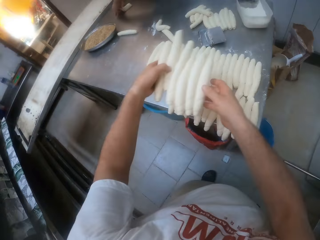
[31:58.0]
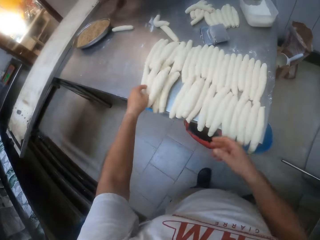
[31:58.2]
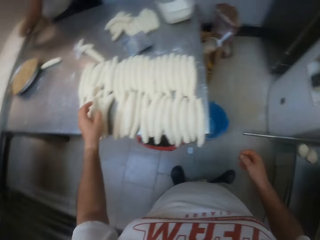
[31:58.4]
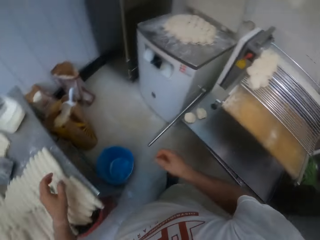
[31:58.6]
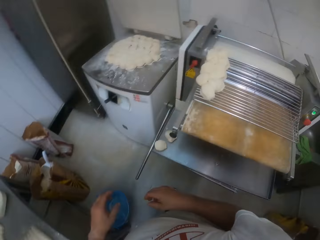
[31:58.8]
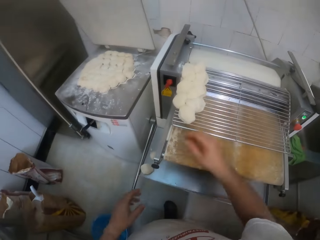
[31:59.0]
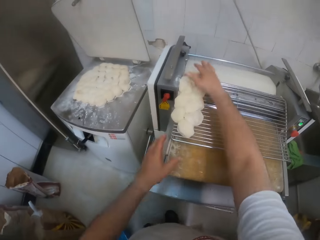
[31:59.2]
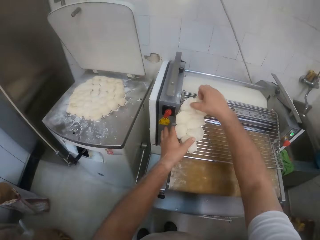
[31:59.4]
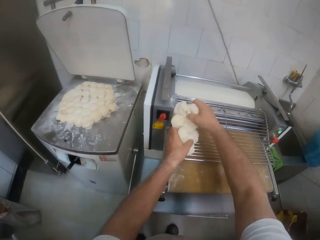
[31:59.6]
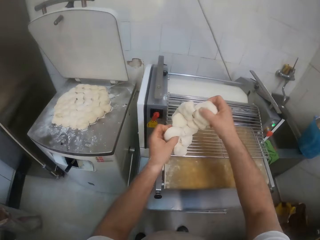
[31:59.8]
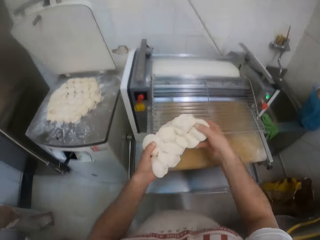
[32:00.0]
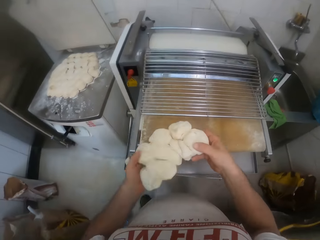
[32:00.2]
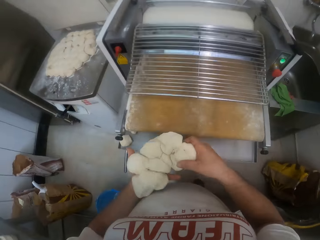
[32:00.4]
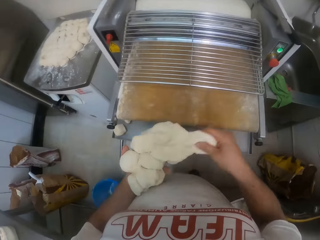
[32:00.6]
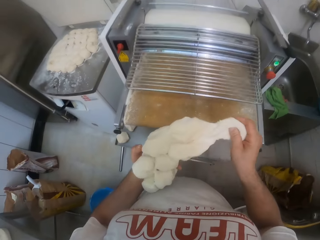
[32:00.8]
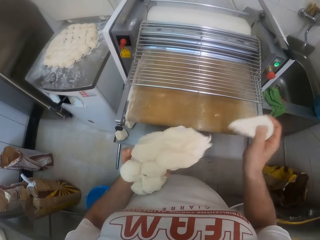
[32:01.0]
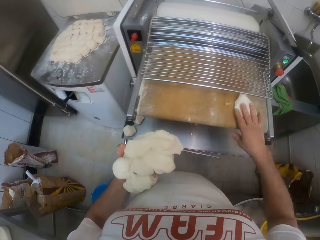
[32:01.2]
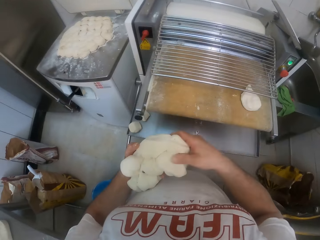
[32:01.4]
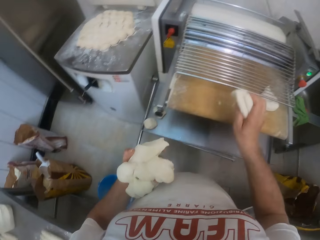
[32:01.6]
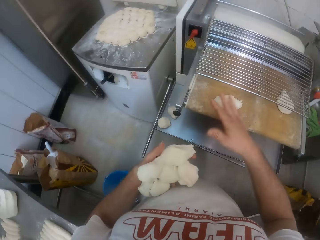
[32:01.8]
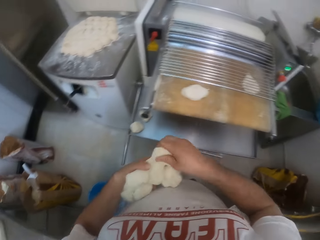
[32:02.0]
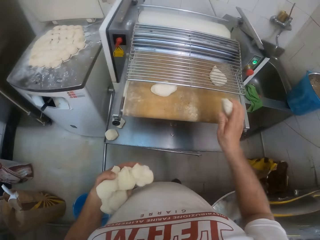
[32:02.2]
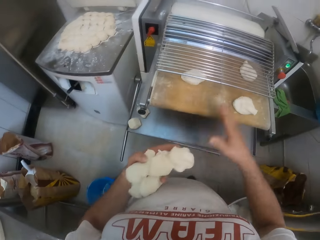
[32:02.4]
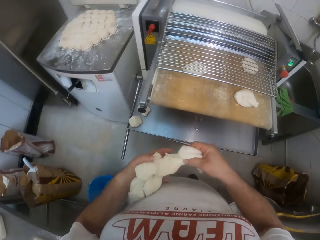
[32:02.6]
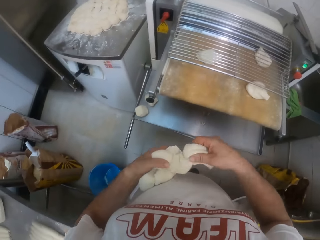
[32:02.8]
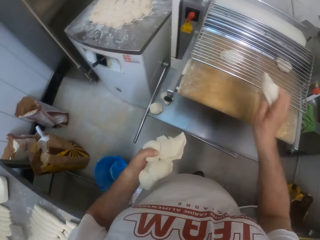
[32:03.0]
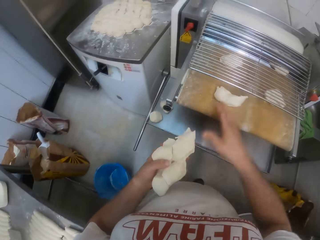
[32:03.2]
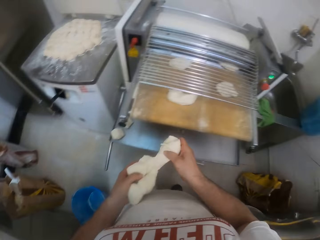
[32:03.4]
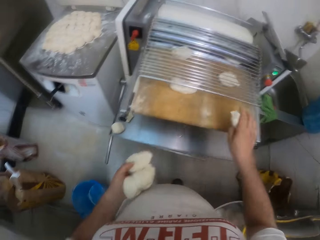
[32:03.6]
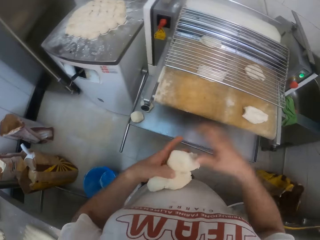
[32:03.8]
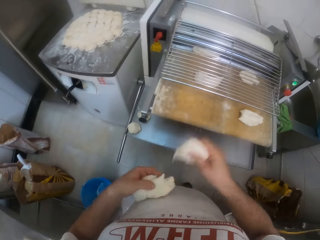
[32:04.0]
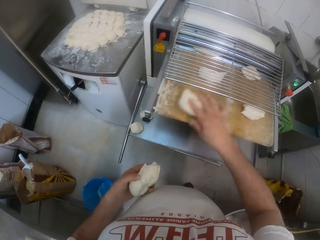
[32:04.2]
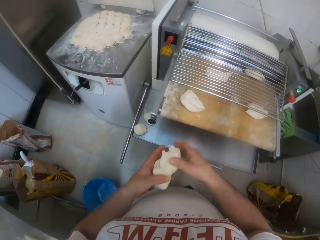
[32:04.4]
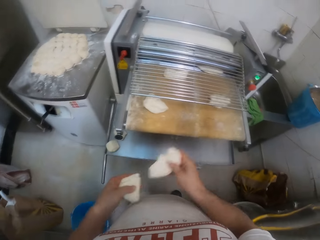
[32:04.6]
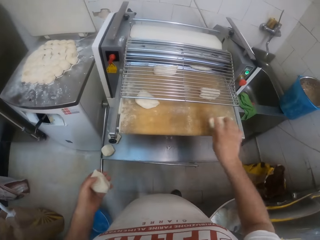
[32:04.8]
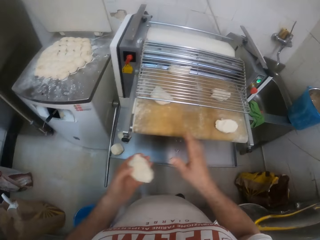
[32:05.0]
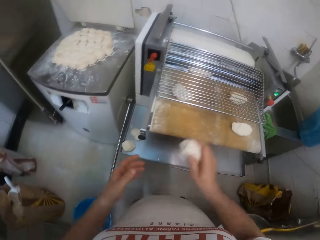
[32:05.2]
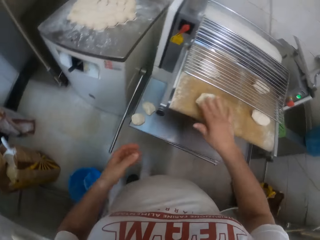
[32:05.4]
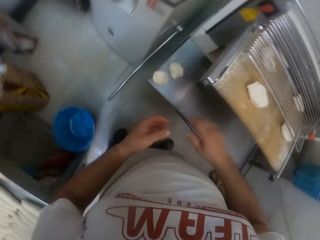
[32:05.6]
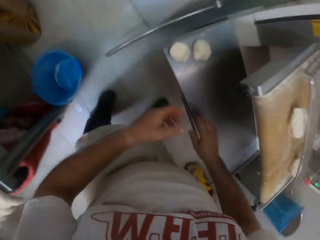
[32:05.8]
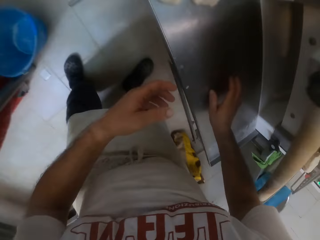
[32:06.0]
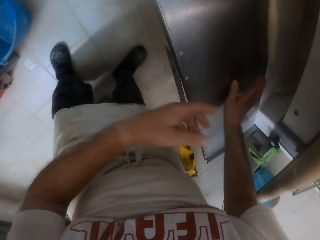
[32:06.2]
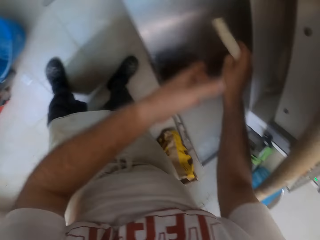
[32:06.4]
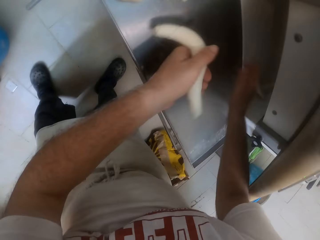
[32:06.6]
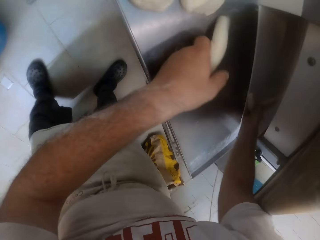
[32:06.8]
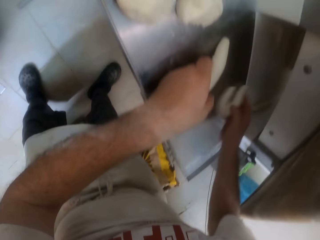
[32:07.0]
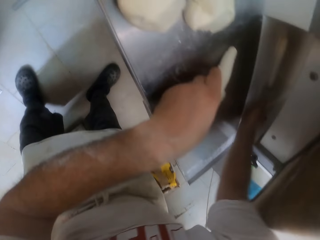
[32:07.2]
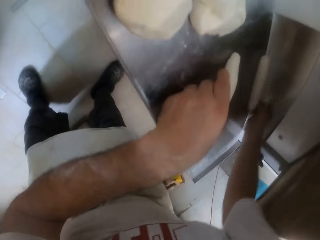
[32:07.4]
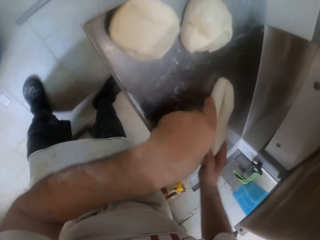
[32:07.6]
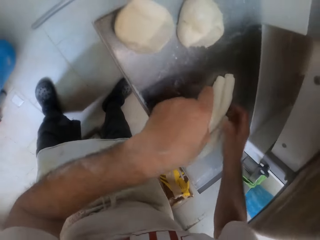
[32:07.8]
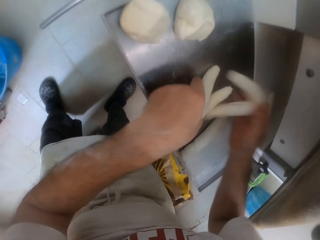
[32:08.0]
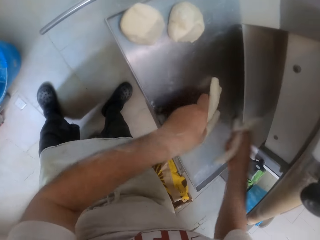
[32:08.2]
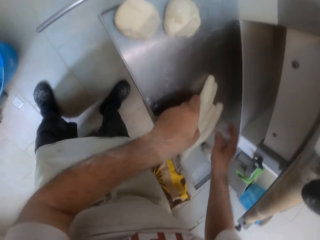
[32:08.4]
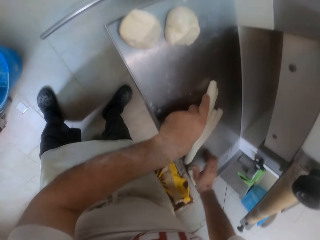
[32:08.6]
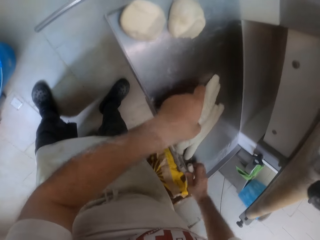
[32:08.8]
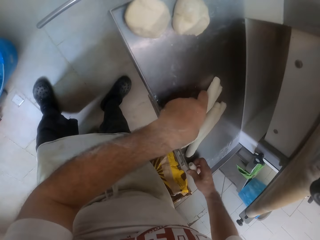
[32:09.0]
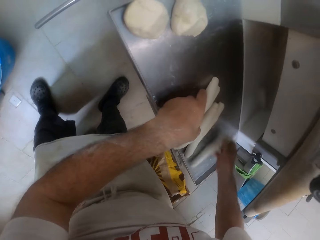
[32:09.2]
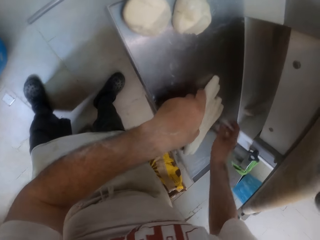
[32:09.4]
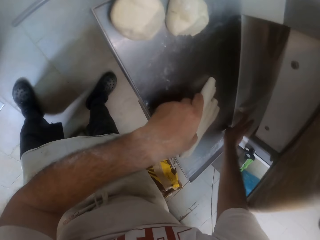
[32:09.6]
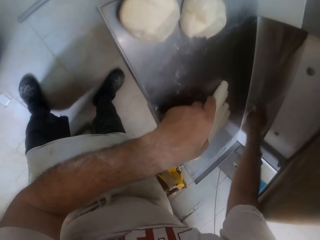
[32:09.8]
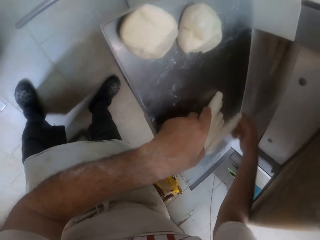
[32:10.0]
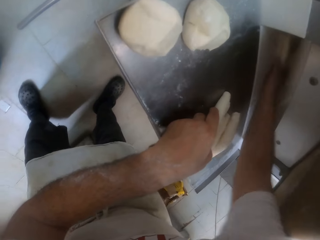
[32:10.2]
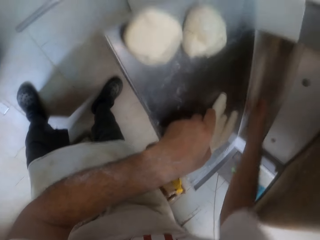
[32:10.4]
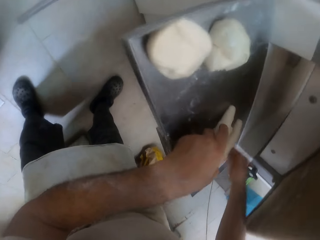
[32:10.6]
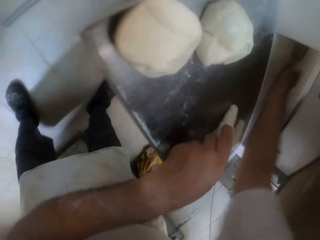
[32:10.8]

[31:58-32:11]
The camera wearer throws the rolled doughs onto the other table. He moves dough from the roller machine steel net into his left hand. He picks the dough in his left hand into the roller machine with his right hand. He picks the rolled dough. He moves the rolled dough from the roller machine to the table with both hands.

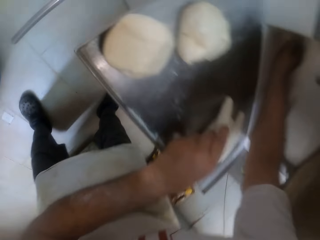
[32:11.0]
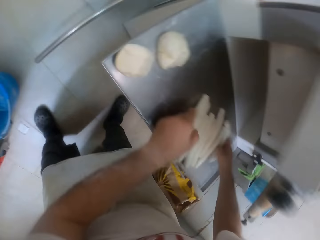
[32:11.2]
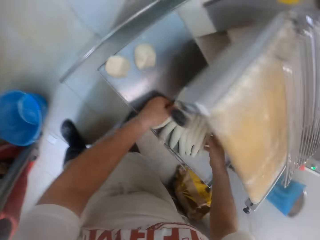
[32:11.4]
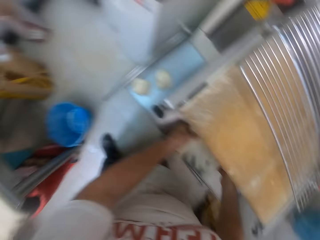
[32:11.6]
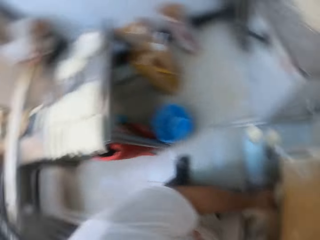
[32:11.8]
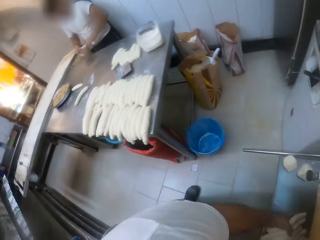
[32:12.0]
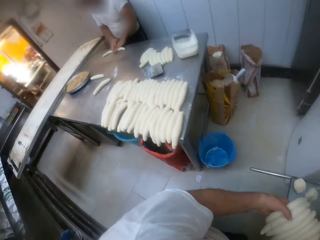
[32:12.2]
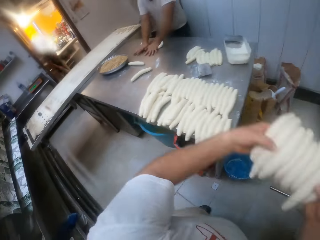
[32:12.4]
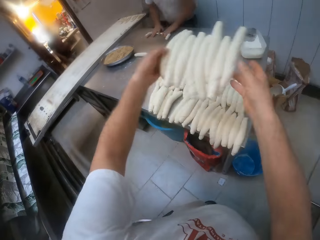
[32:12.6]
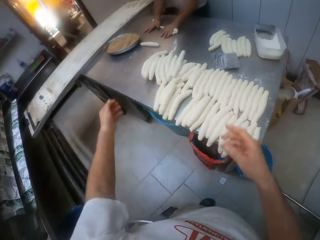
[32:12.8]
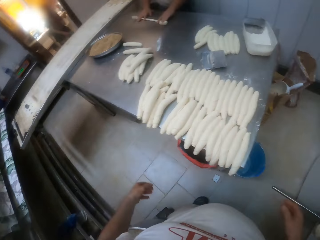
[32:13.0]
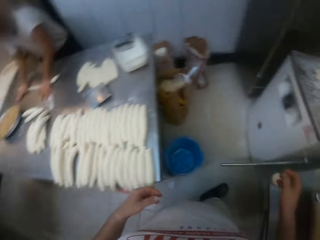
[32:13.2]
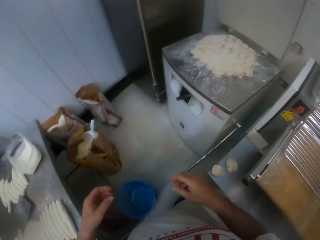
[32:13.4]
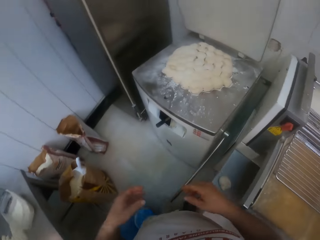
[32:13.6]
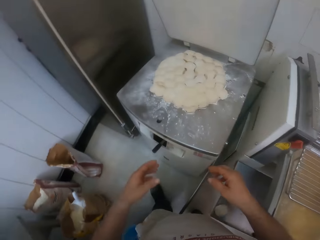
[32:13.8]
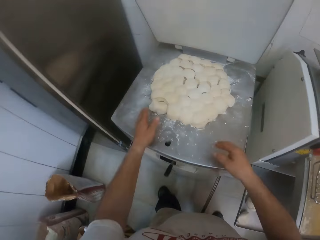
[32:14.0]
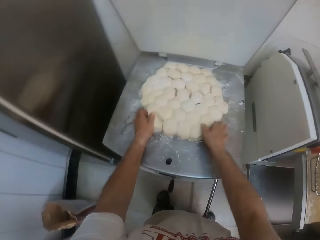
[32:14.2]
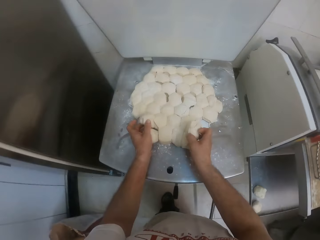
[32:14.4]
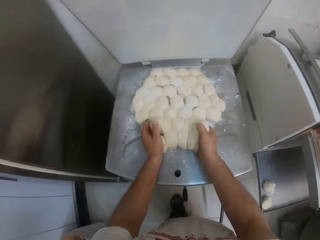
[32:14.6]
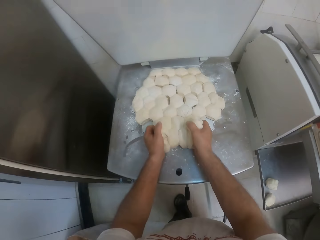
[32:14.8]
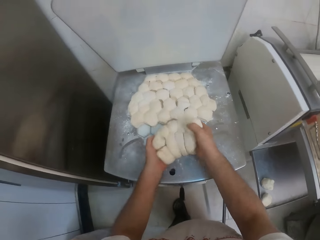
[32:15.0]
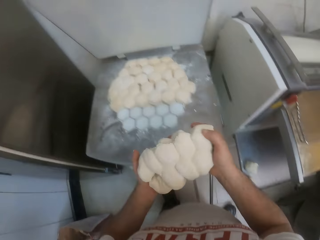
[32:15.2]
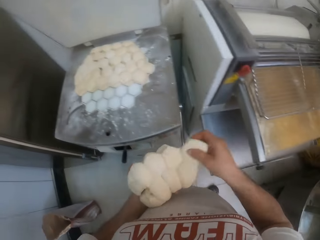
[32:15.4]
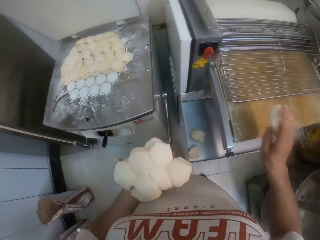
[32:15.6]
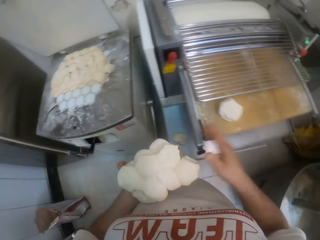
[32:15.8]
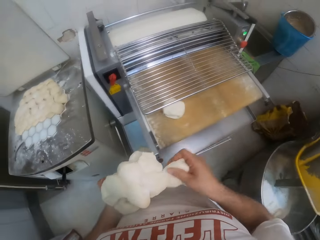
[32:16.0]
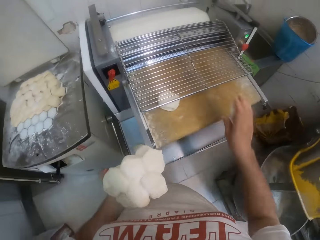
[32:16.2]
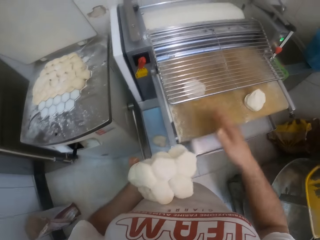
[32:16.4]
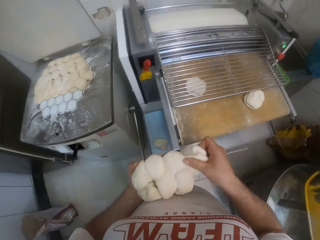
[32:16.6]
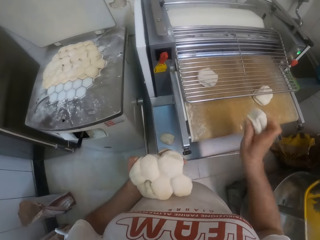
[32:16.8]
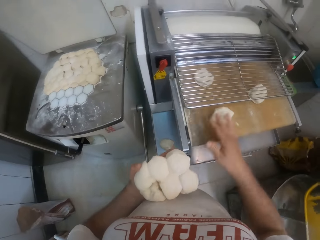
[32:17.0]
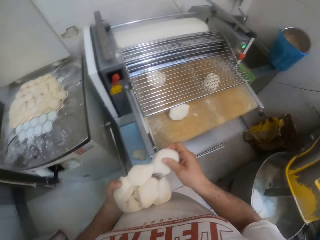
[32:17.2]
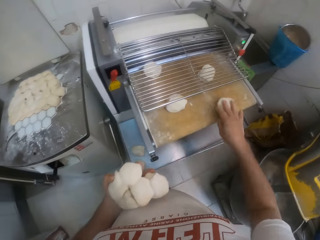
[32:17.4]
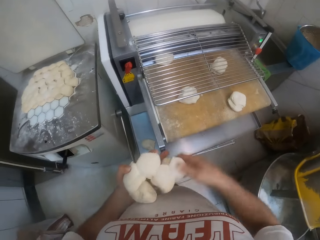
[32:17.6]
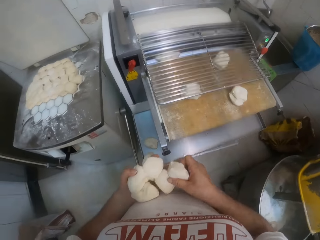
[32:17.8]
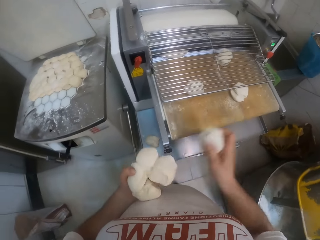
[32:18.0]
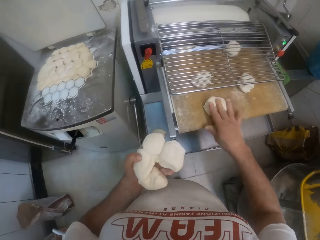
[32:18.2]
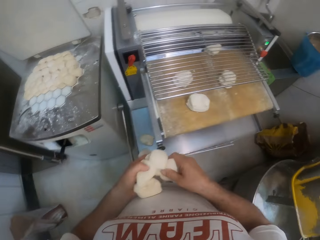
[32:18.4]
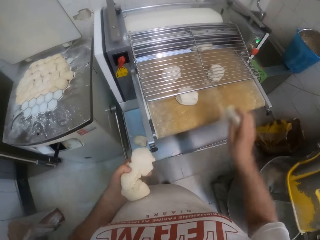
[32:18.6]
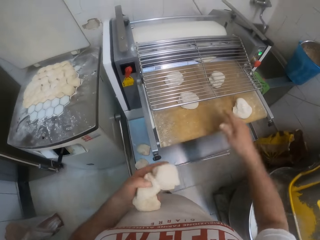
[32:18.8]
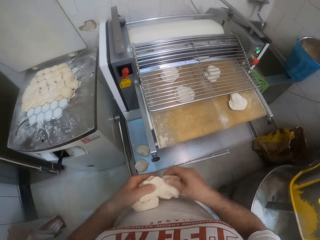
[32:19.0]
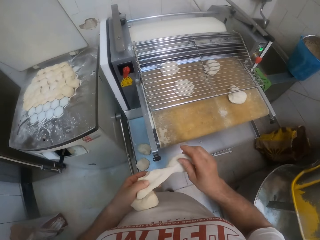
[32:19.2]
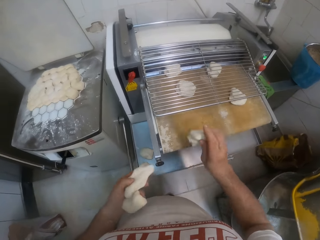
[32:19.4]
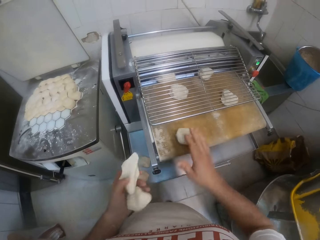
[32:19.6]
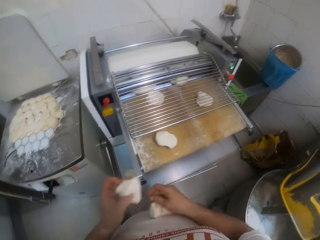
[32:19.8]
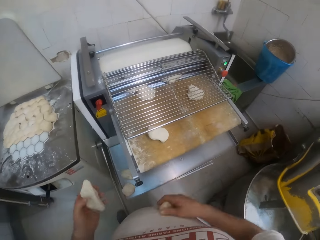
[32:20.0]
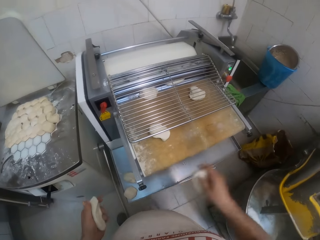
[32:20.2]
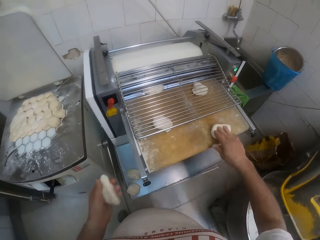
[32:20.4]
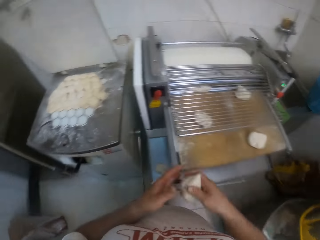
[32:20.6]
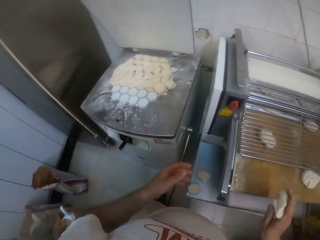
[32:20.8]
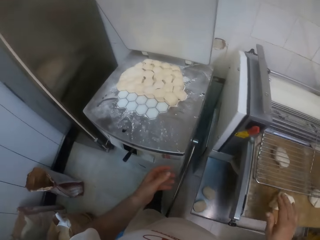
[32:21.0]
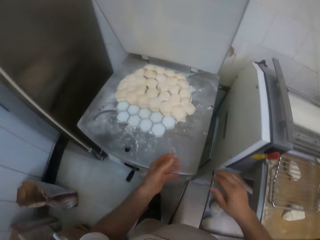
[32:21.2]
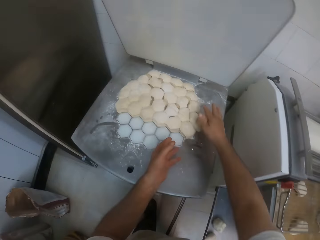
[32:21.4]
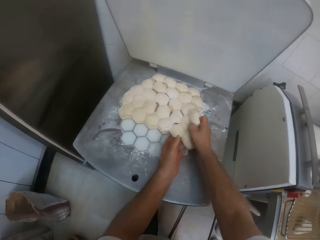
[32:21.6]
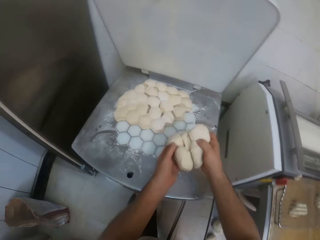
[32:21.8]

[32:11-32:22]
The camera wearer throws the rolled dough onto the other table. He moves dough from a slab in the bakery or the other table into his left hand. He moves the dough in his left hand into the roller machine with his right hand. He moves dough from the slab in the bakery into his left hand.
